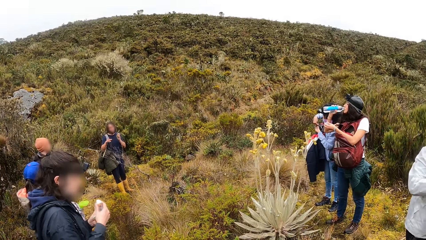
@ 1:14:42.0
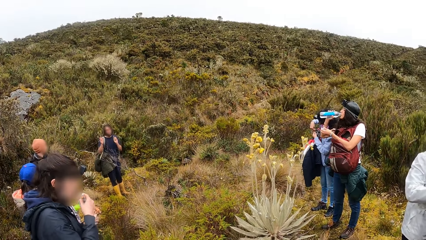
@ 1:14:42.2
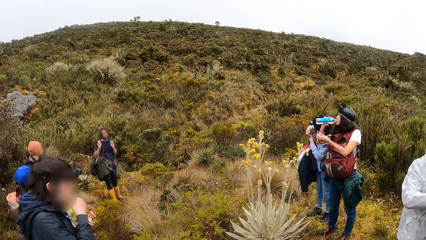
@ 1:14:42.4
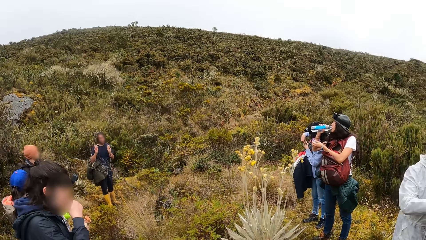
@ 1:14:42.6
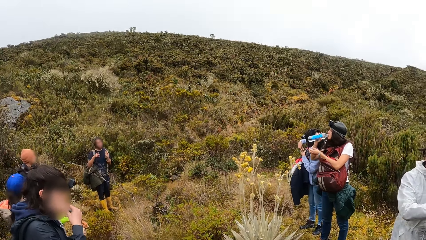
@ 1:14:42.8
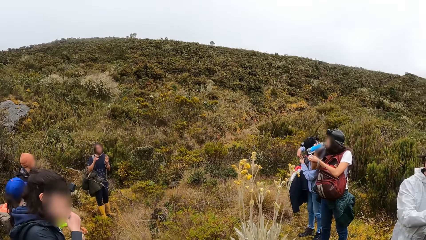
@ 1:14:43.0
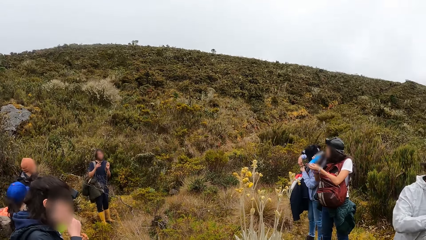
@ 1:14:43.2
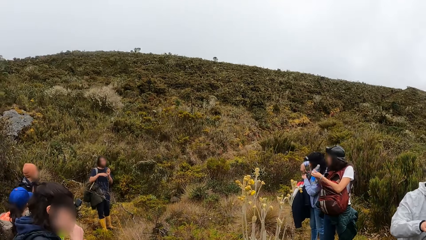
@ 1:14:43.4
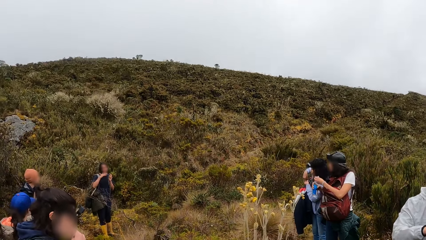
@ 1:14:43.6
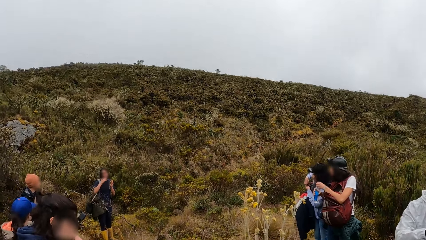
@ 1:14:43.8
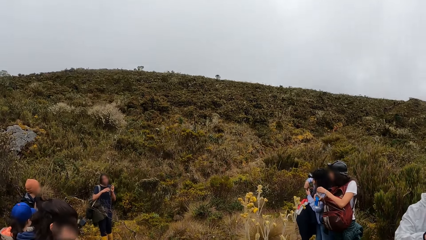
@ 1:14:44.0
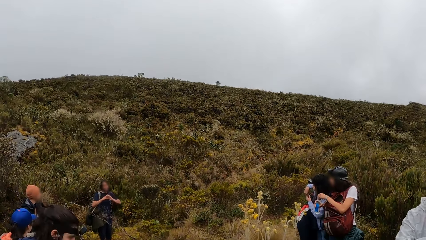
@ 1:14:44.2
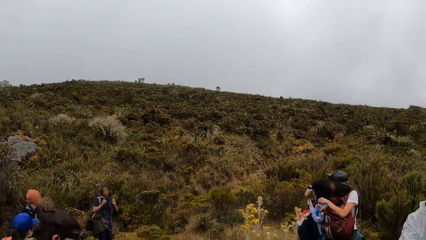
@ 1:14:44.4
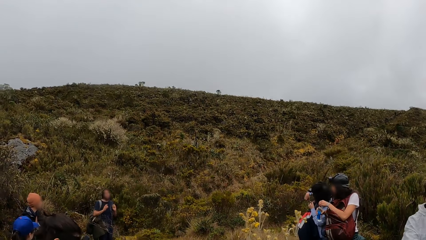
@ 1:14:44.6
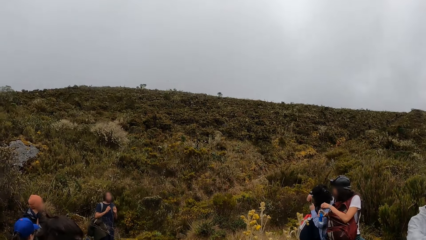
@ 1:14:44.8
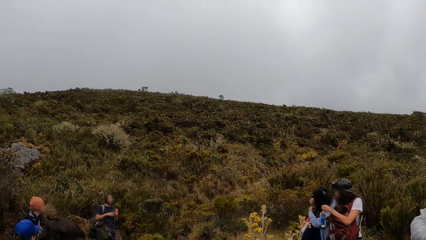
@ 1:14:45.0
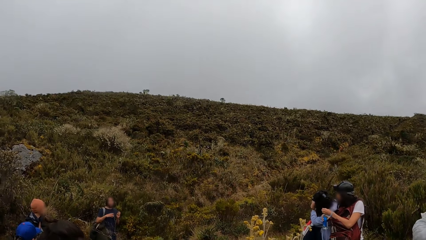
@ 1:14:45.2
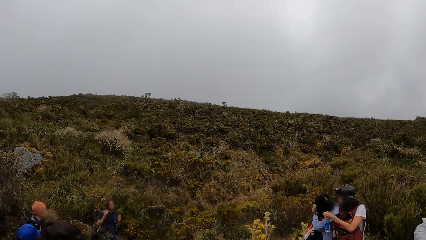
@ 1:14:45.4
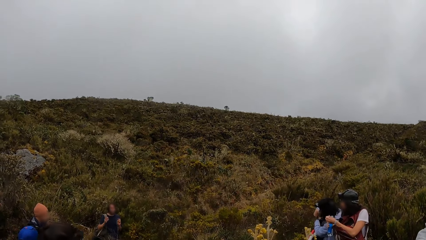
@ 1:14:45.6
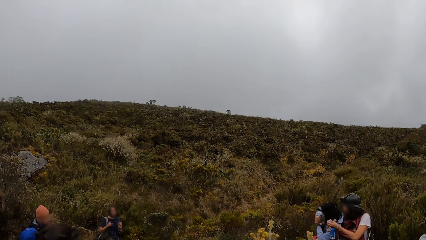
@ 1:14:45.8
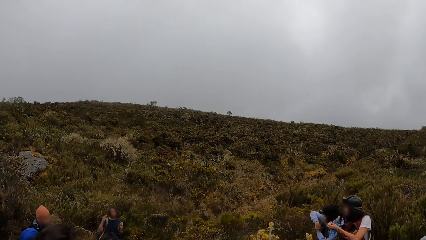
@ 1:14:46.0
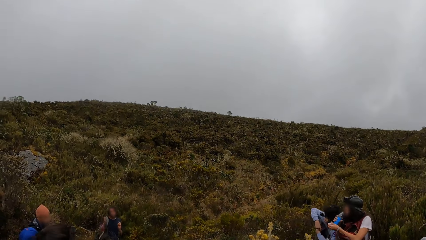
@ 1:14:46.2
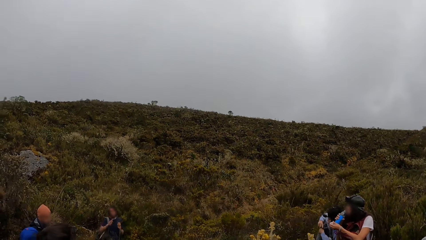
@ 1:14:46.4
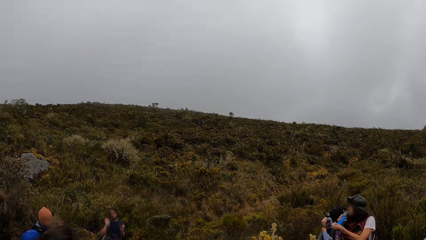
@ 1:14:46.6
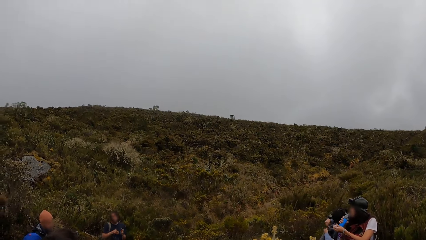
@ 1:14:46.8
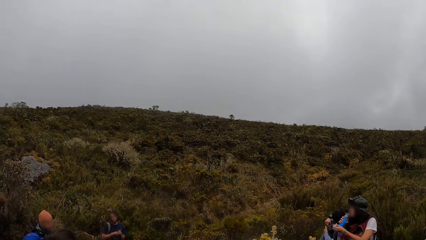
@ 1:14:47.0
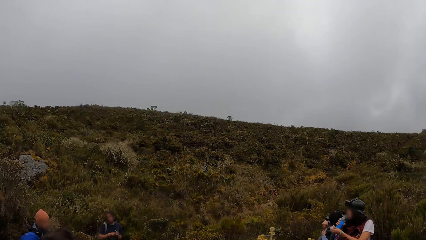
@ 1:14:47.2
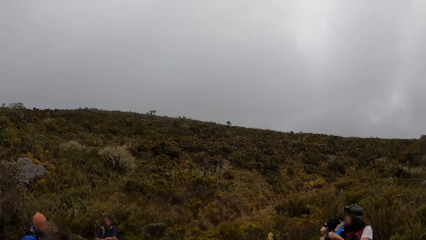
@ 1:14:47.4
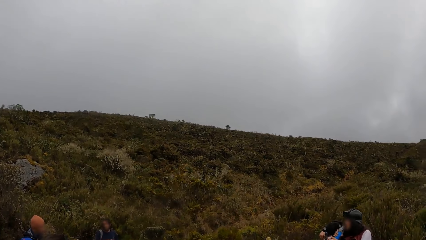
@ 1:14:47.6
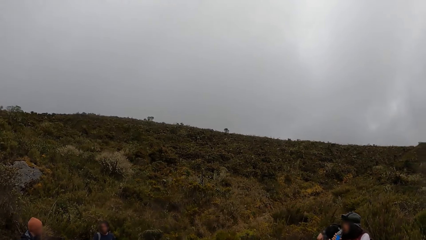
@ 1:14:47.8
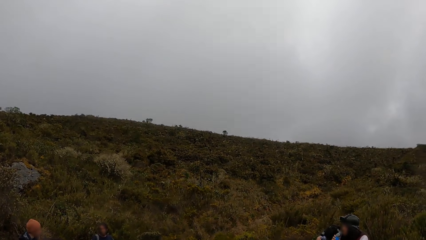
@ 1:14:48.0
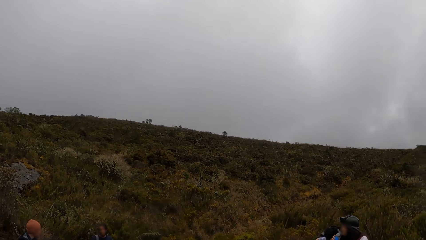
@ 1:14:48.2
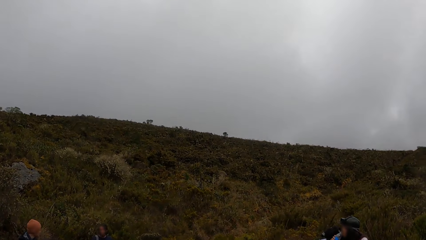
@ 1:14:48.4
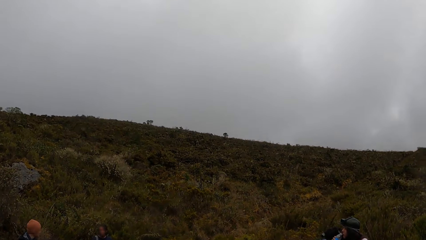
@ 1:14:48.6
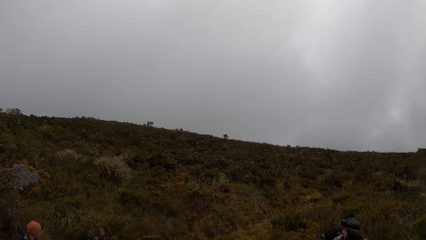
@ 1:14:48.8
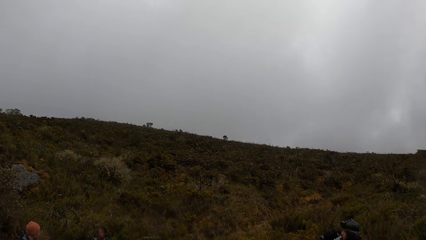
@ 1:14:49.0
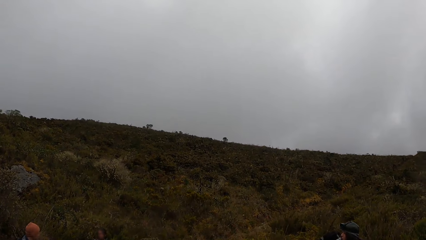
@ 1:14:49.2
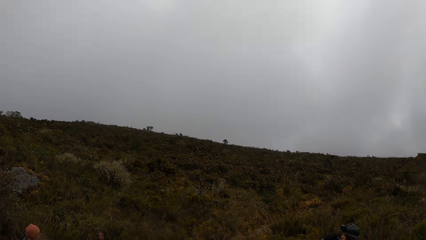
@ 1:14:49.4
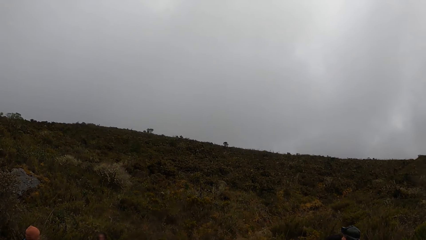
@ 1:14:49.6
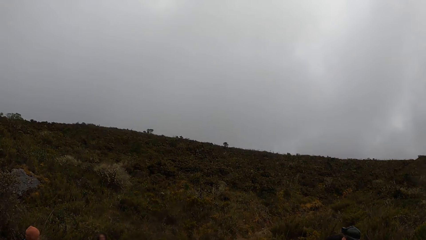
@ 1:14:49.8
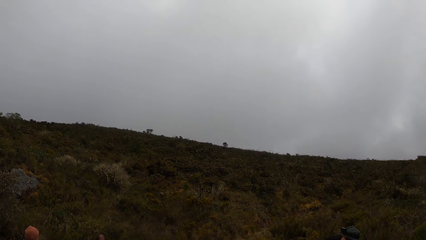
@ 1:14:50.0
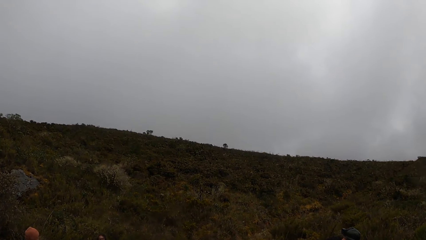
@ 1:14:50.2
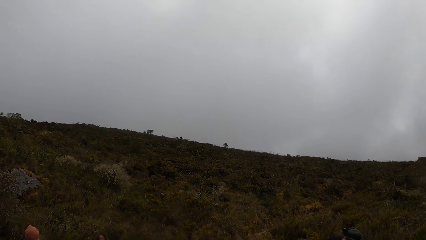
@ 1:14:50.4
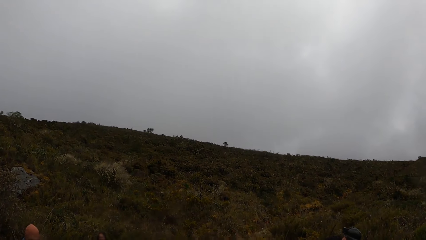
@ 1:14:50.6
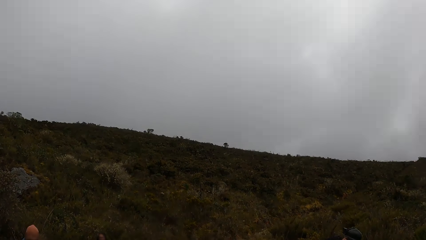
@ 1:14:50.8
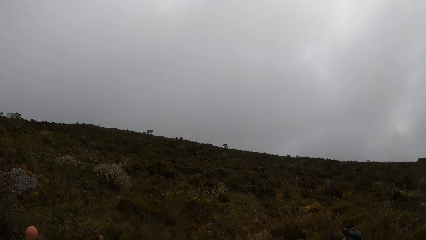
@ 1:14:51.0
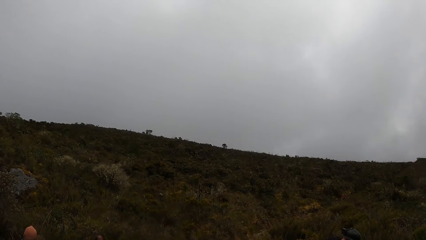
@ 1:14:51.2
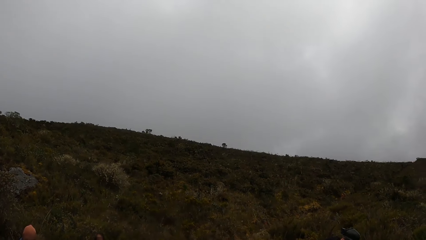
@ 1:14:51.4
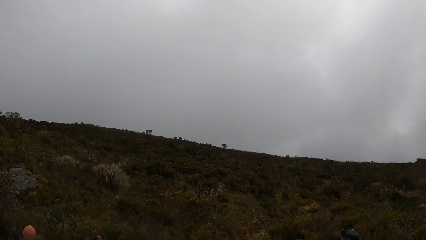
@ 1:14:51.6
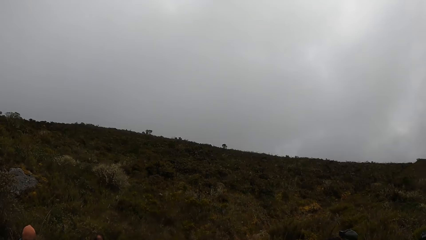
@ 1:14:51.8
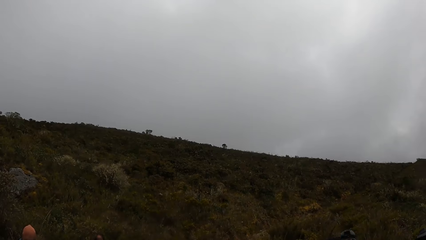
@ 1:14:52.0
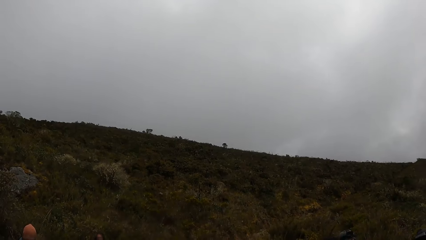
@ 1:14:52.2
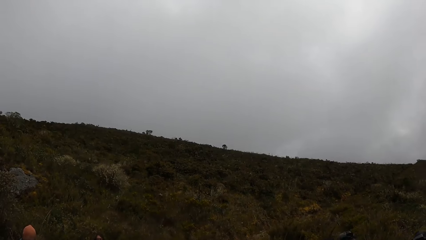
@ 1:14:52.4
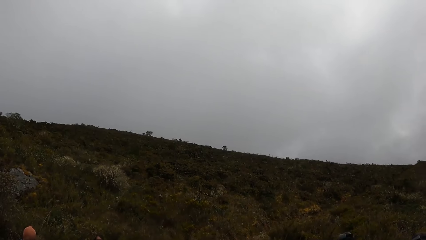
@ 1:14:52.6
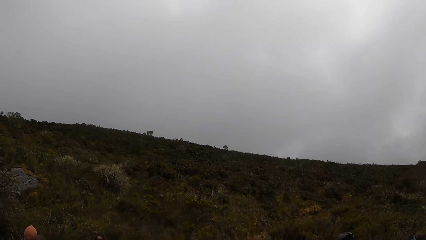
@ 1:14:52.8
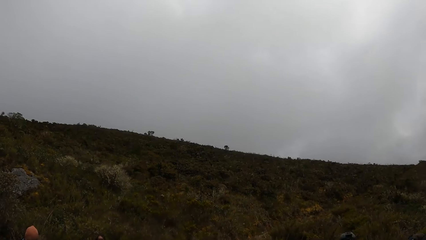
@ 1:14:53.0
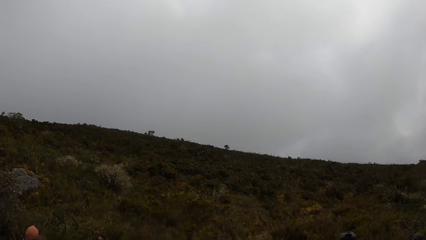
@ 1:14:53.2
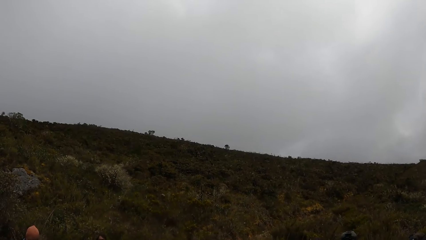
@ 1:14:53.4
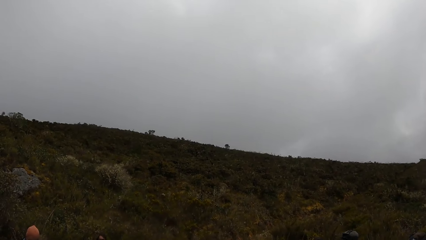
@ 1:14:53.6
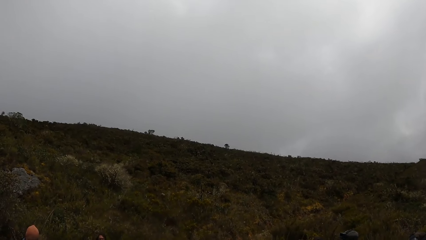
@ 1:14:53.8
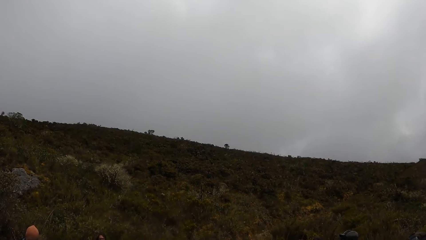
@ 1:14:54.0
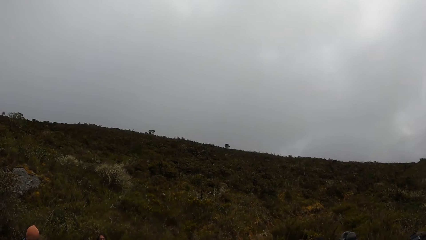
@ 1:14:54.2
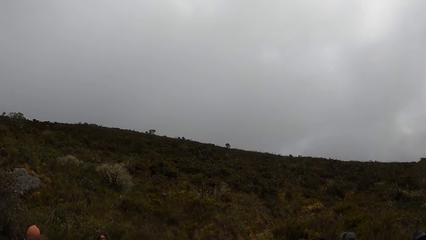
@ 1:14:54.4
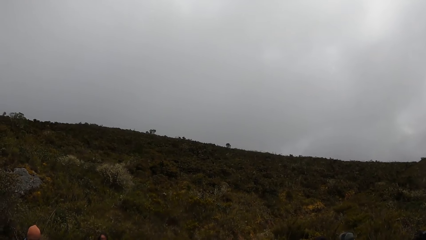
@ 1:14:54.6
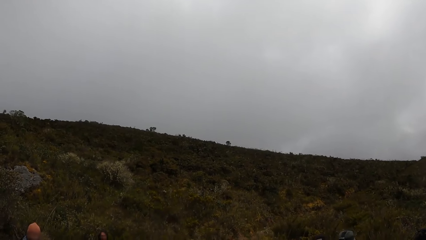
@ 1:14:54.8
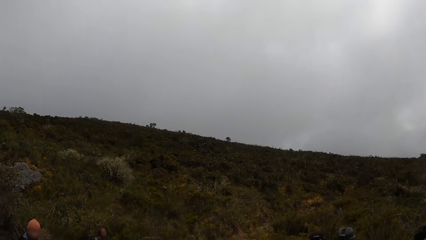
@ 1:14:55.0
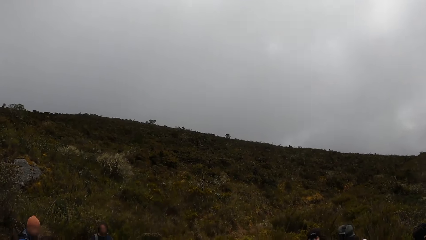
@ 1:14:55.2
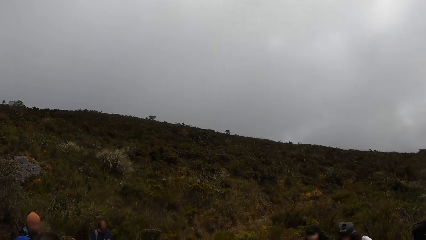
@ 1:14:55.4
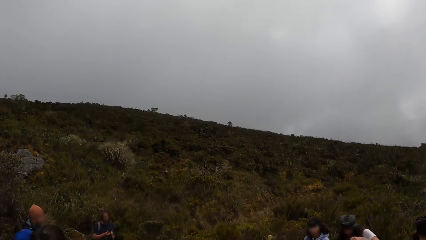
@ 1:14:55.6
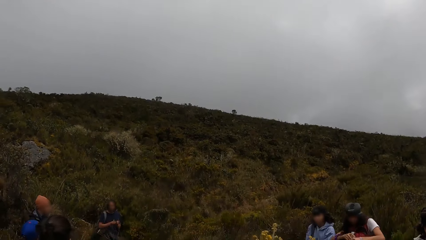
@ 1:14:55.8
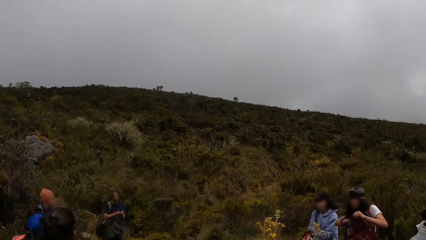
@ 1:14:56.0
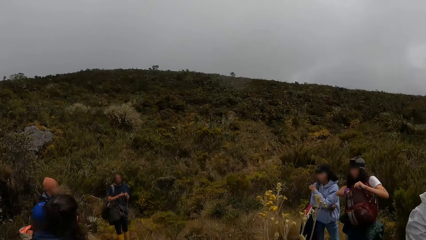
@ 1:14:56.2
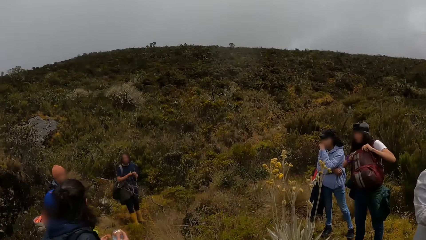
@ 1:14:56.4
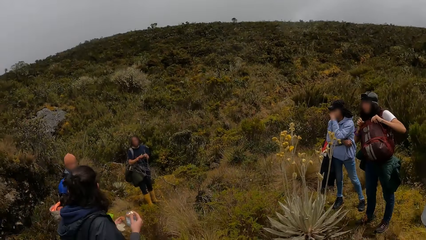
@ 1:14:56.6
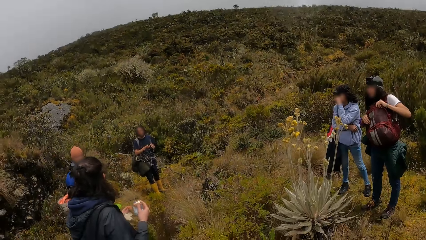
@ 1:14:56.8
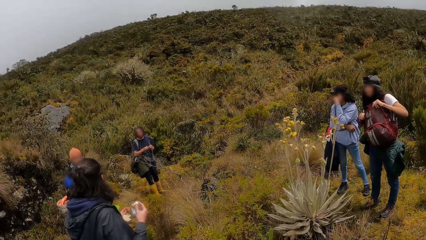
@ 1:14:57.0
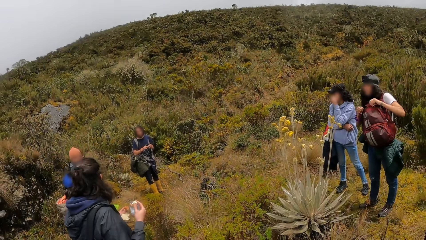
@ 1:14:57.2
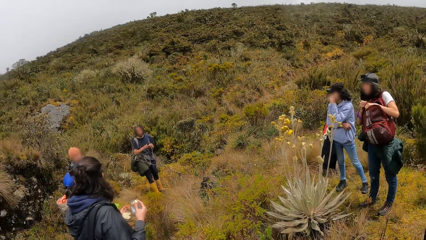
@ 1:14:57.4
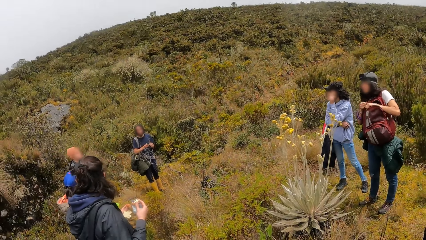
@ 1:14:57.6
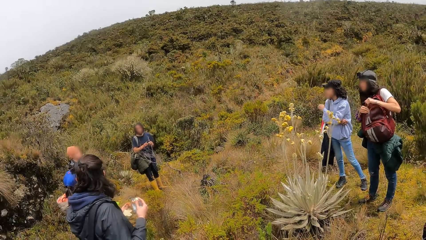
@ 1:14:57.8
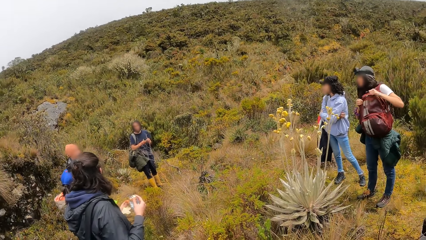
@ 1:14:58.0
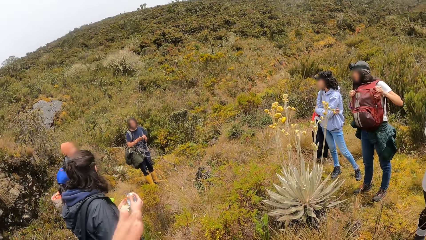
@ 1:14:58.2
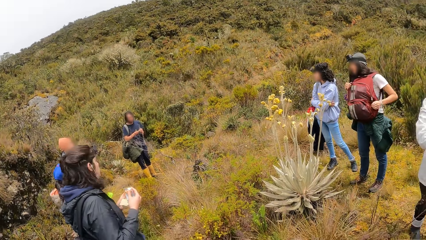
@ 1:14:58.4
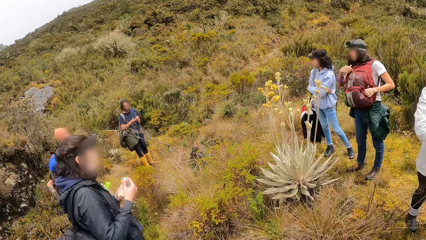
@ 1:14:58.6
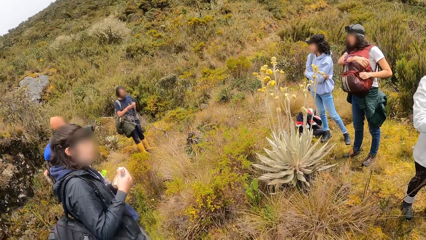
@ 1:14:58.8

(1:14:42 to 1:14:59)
The camera wearer looks around. The woman zips the backpack on her shoulder with both hands.
